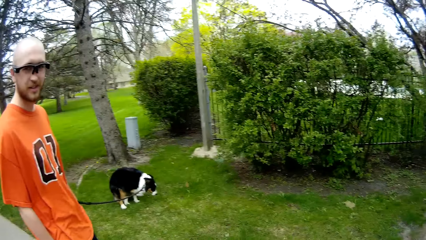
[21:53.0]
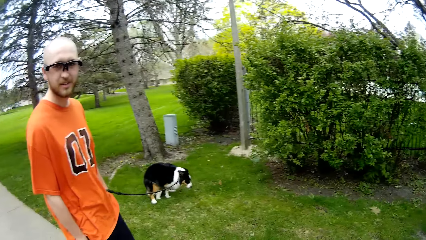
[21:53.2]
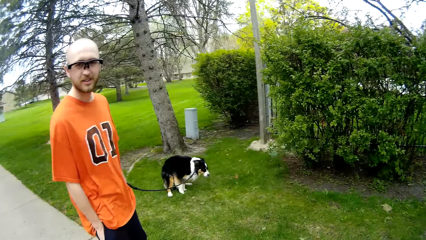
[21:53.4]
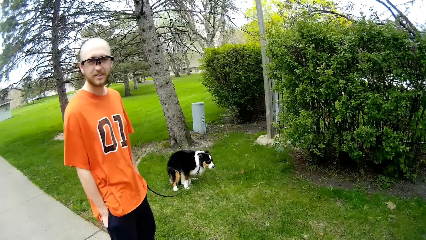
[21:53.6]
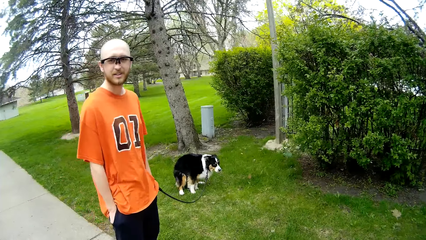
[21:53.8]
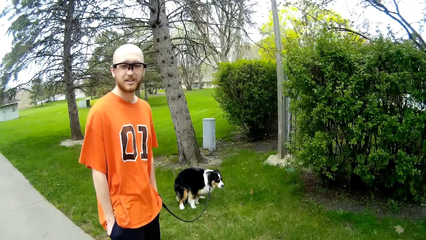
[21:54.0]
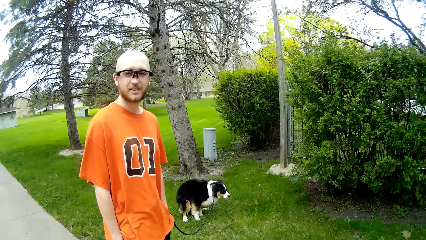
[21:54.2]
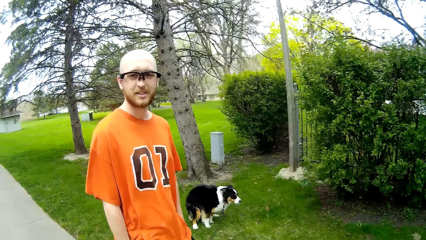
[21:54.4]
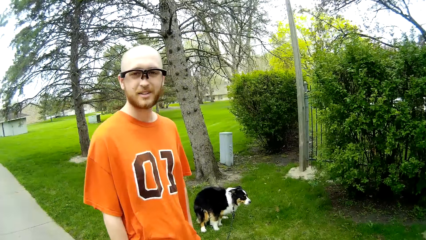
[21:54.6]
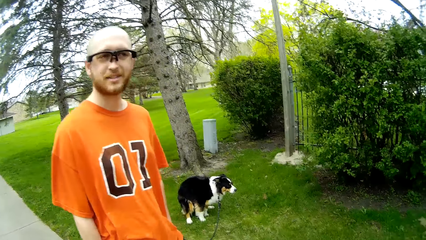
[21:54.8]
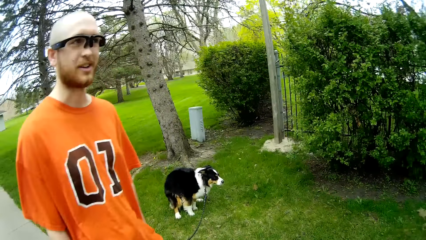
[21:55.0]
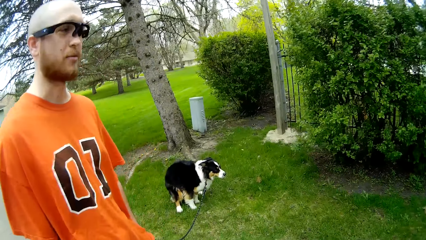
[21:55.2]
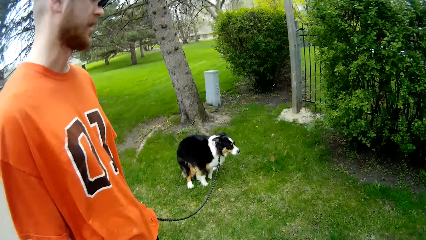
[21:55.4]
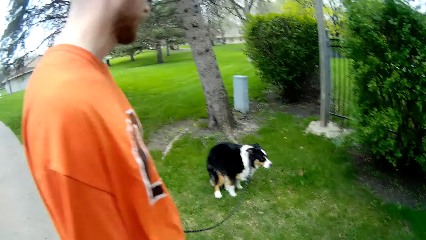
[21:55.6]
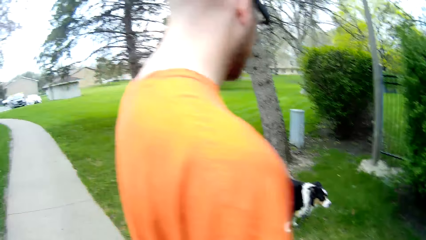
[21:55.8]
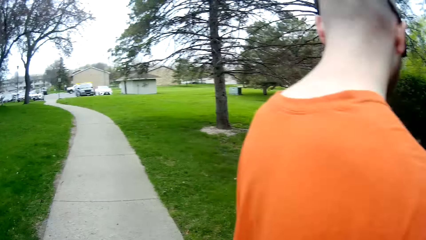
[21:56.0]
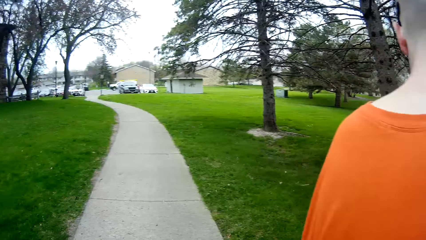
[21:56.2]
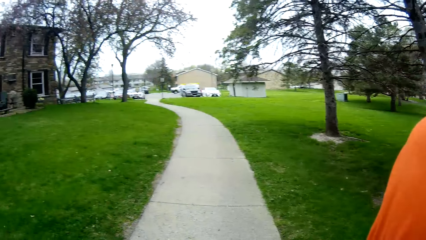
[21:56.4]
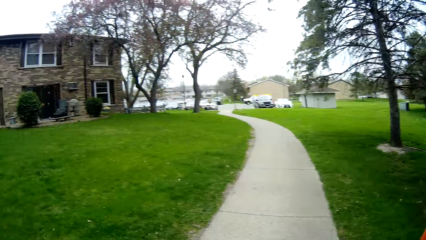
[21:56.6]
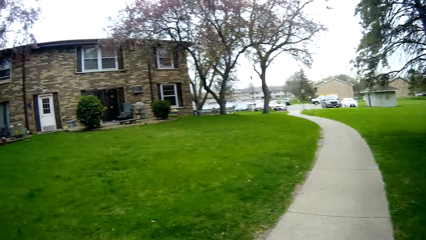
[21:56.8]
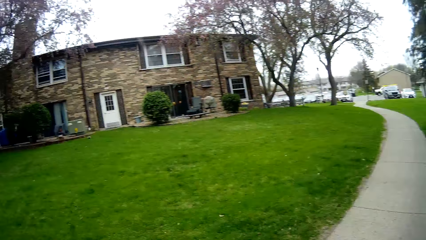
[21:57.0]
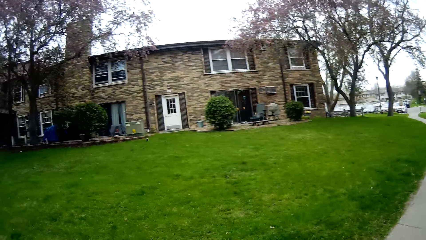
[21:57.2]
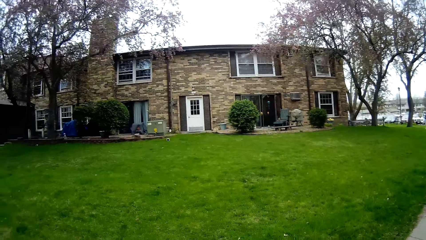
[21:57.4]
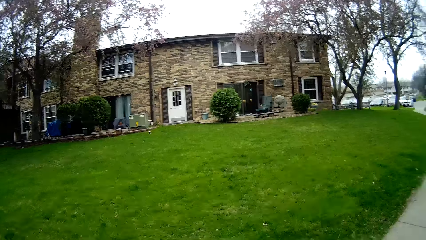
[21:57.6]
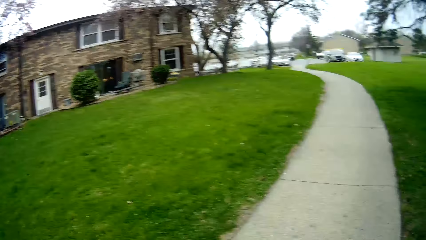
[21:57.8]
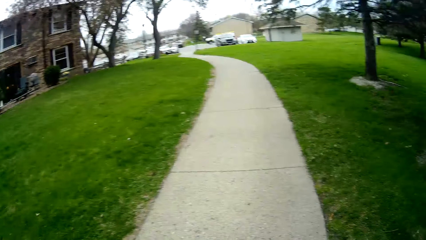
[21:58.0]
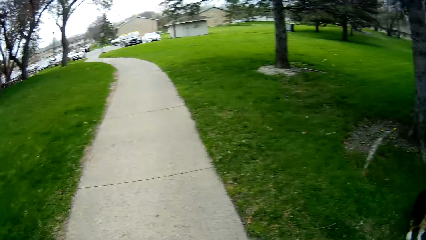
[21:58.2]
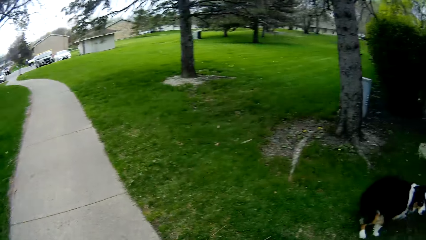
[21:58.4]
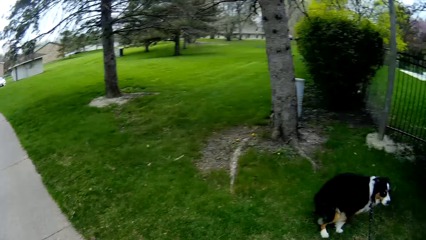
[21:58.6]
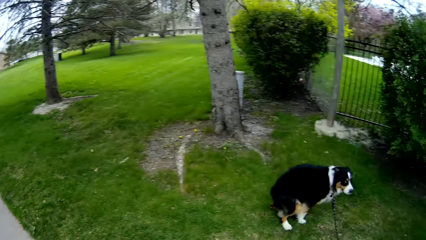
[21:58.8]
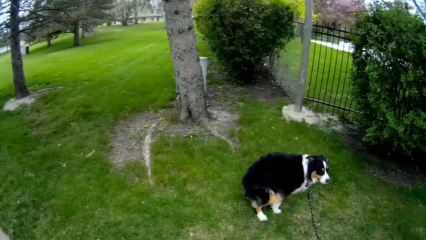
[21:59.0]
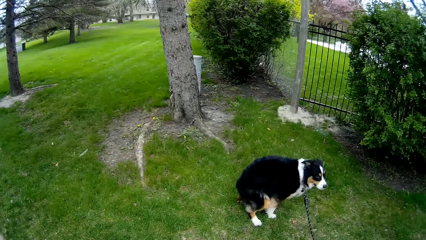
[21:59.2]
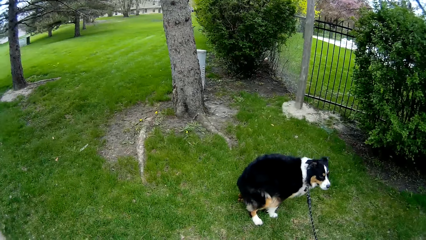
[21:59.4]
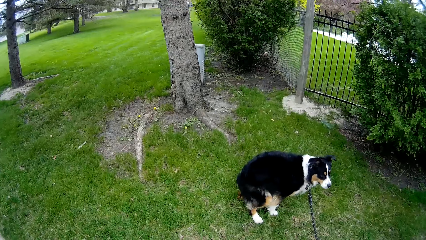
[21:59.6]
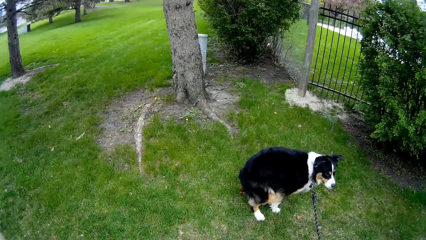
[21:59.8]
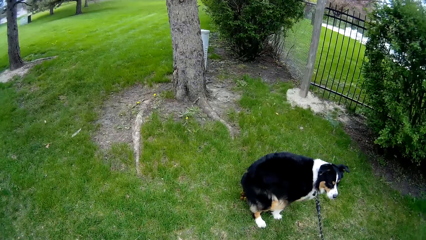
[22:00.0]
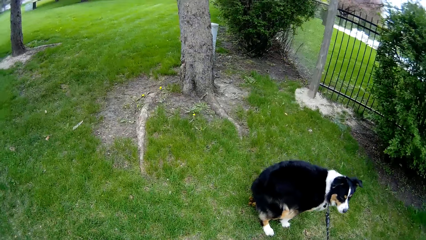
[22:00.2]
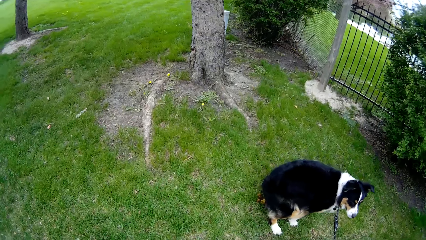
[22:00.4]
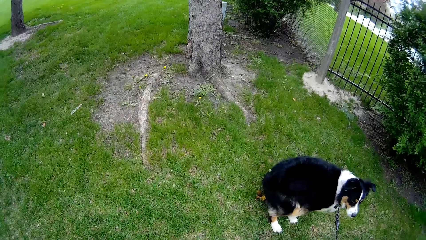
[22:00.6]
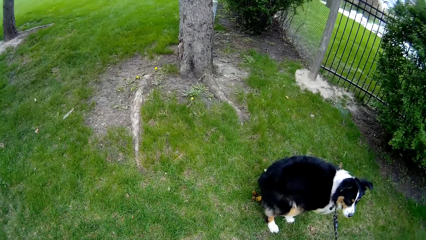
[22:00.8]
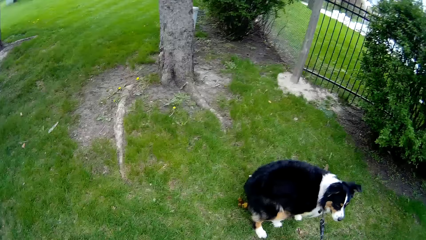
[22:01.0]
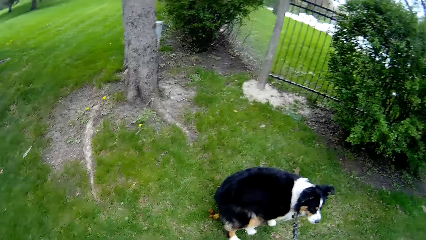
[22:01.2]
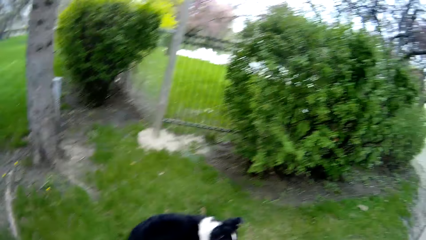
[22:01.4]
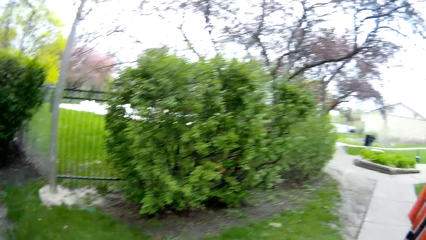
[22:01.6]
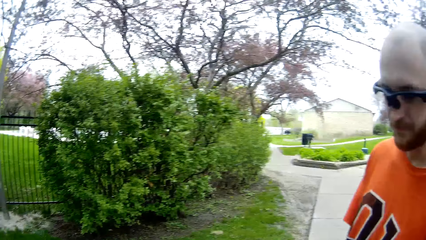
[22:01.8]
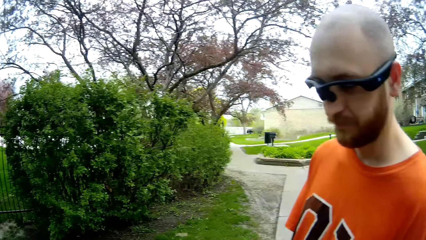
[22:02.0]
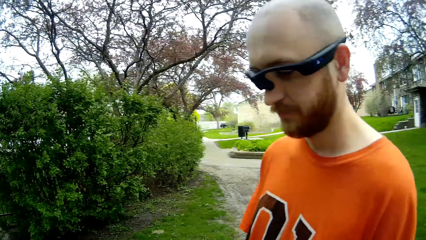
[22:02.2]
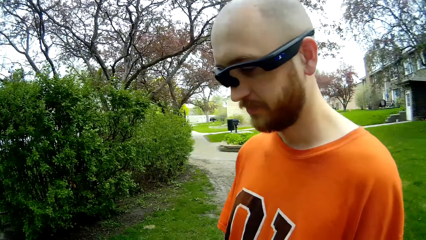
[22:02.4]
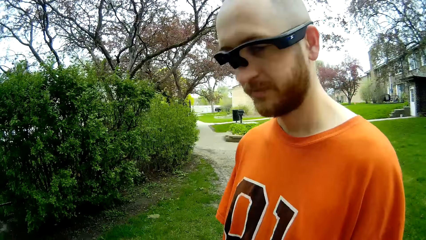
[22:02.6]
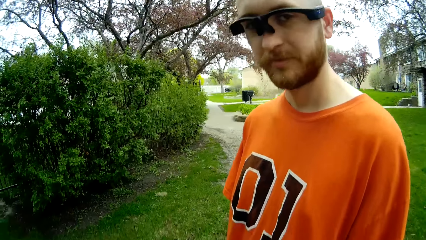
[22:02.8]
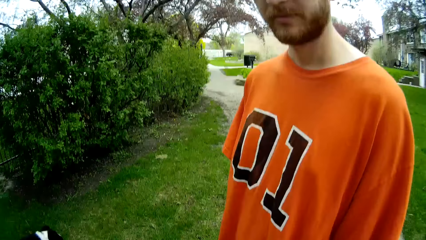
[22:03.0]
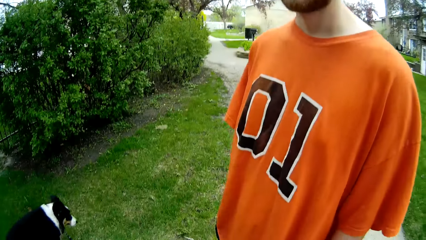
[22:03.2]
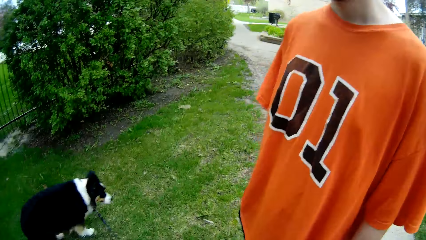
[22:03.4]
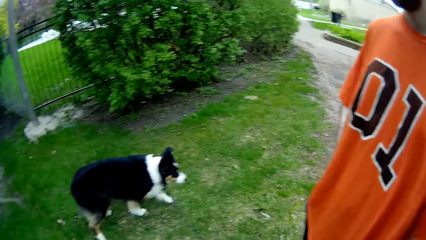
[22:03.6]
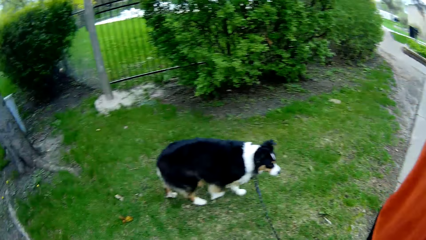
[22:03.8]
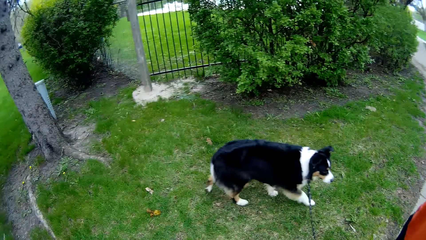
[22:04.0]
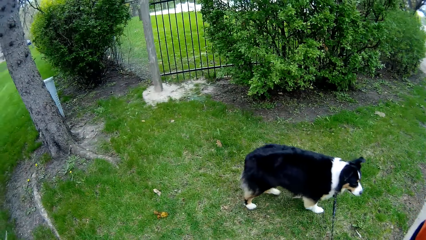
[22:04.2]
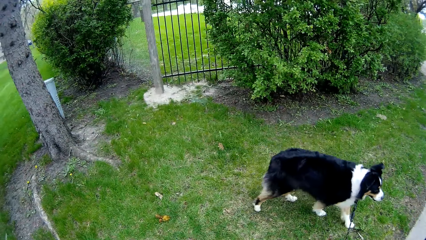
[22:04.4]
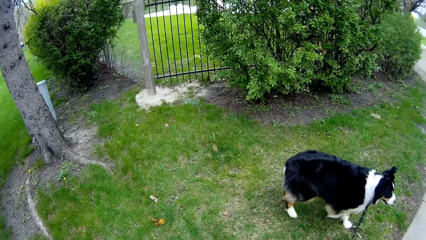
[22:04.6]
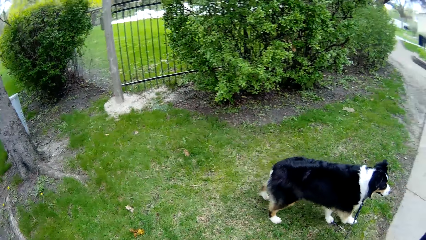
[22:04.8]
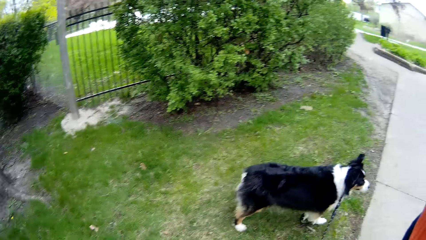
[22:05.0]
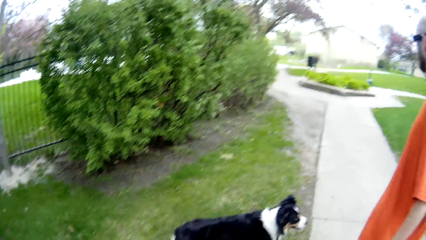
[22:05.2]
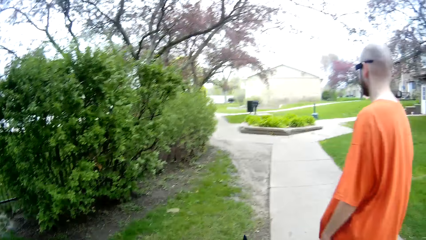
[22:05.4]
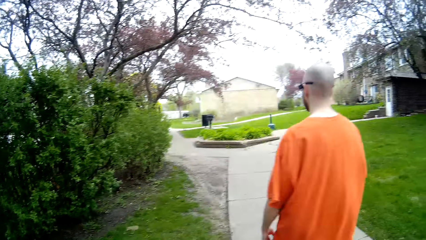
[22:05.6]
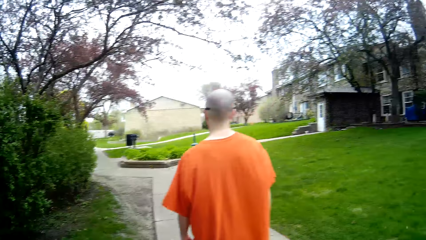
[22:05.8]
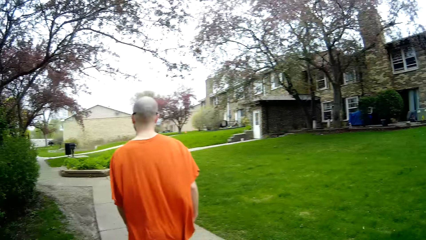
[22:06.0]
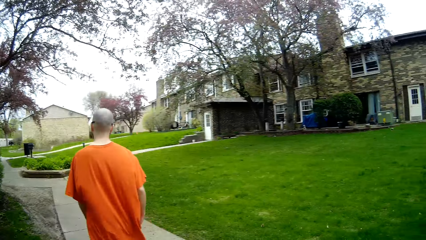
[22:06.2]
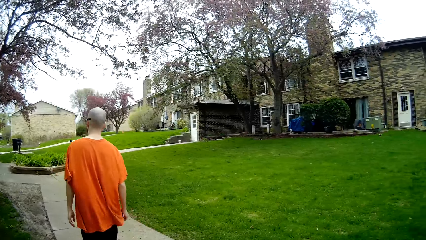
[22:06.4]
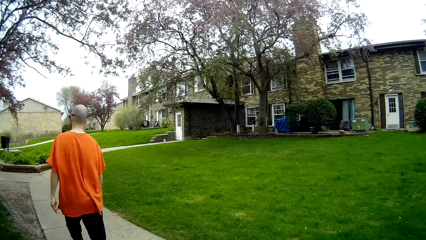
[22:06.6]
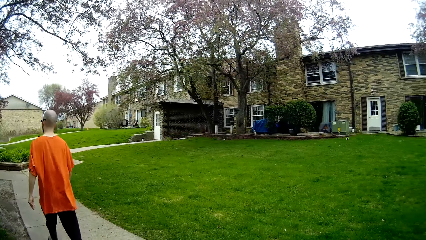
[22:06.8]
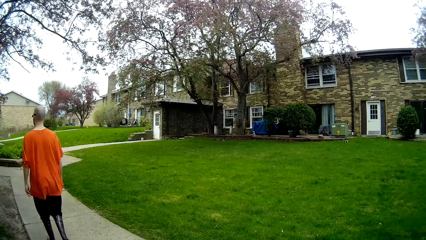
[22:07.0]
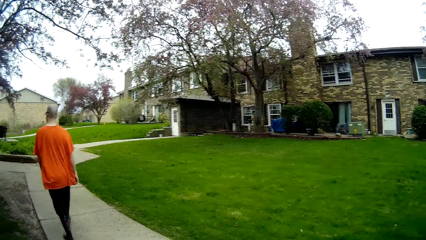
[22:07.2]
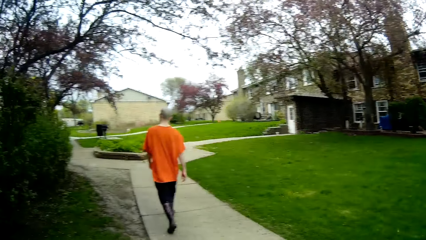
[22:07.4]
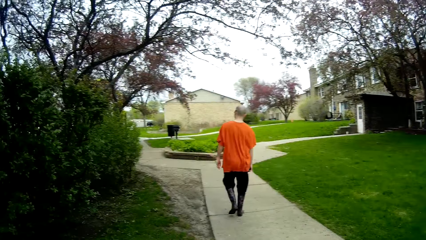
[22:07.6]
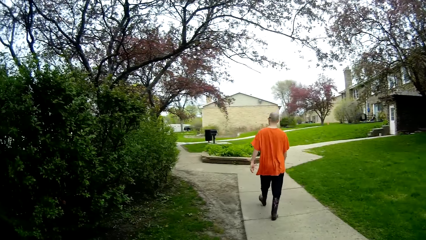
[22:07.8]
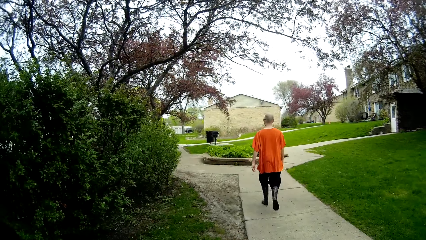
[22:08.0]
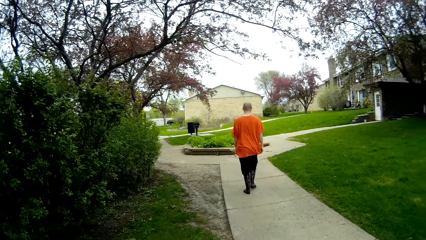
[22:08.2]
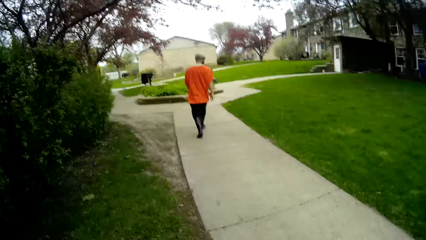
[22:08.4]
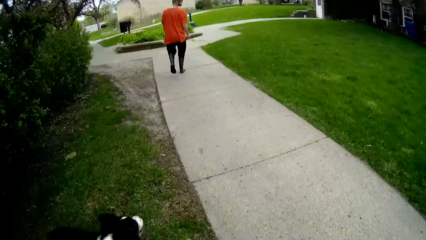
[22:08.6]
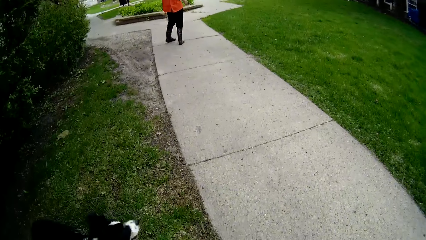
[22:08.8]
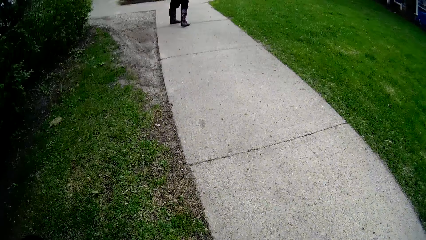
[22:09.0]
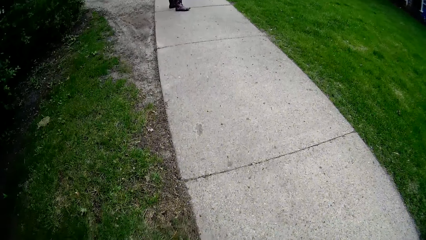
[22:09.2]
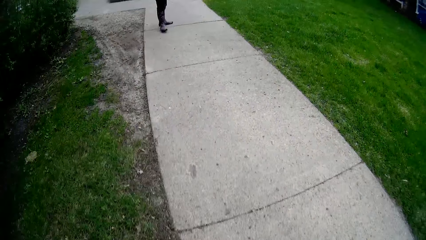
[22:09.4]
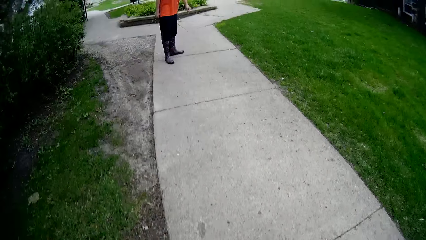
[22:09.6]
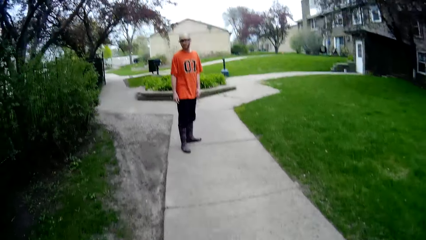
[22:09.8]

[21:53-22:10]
A person looks at the camera wearer and holds a dog leash. The camera wearer turns round. They talk to the person. The person walks on the pavement.
